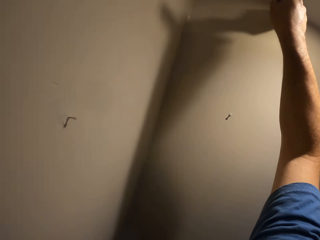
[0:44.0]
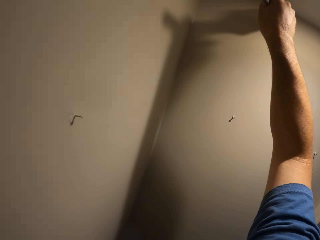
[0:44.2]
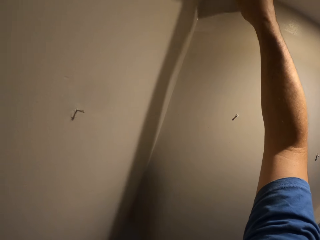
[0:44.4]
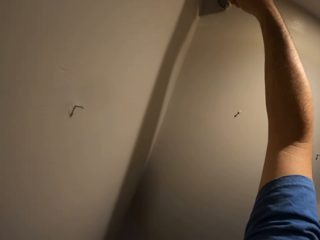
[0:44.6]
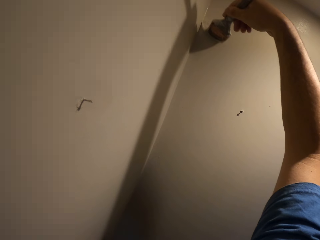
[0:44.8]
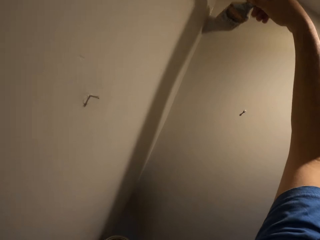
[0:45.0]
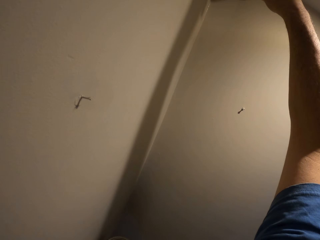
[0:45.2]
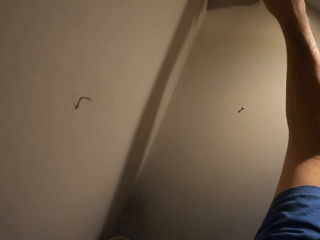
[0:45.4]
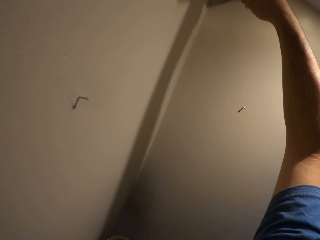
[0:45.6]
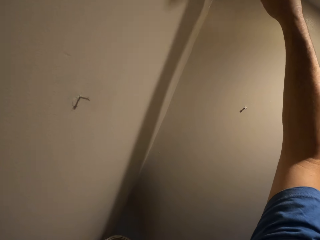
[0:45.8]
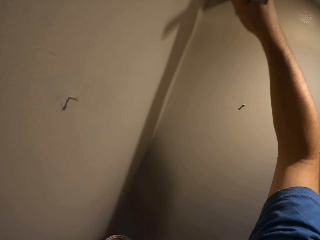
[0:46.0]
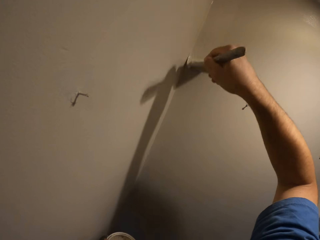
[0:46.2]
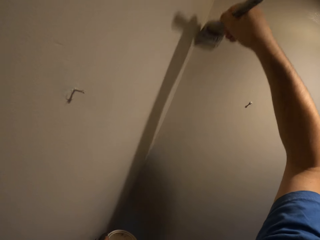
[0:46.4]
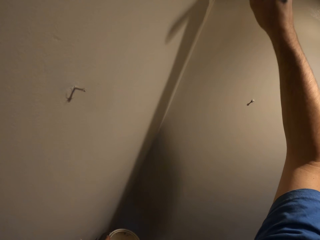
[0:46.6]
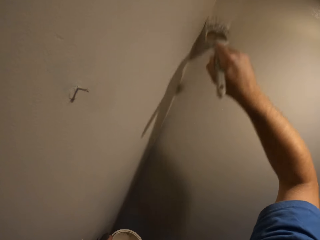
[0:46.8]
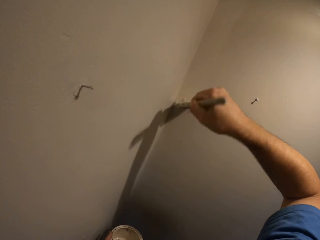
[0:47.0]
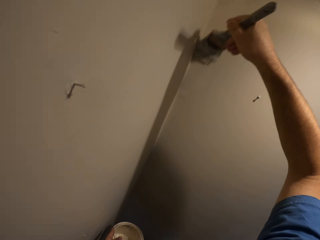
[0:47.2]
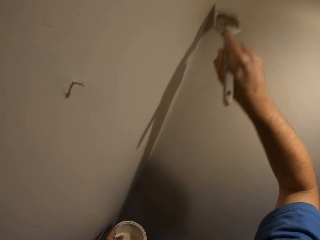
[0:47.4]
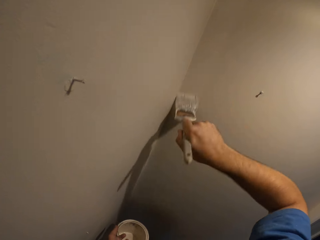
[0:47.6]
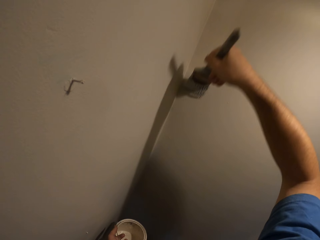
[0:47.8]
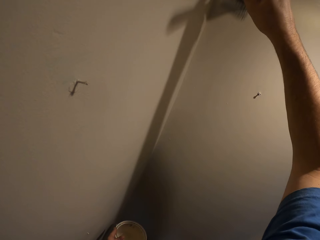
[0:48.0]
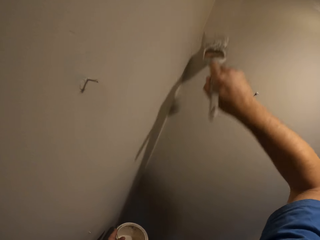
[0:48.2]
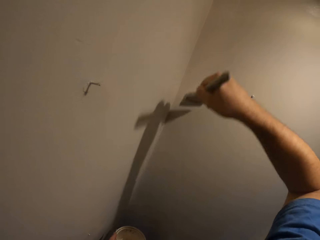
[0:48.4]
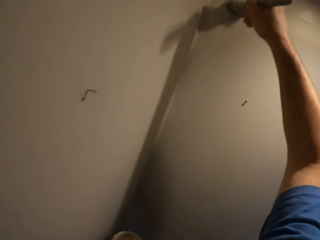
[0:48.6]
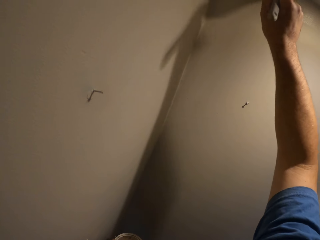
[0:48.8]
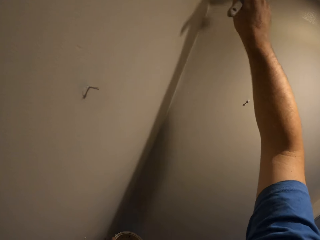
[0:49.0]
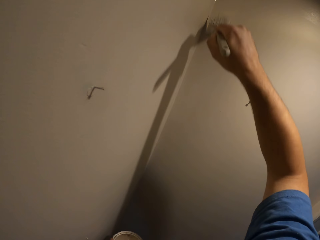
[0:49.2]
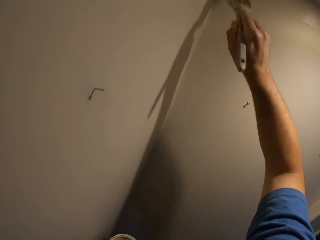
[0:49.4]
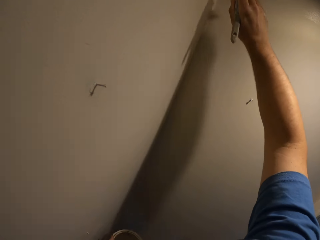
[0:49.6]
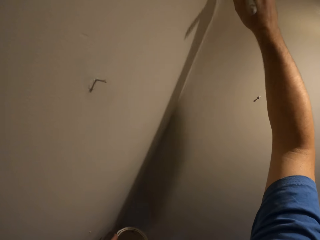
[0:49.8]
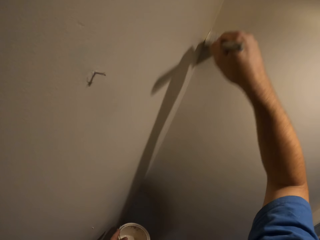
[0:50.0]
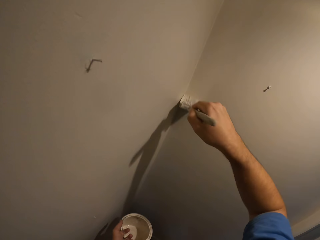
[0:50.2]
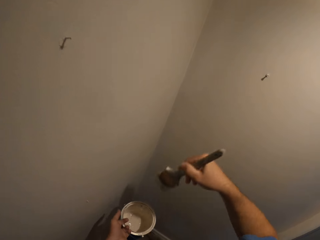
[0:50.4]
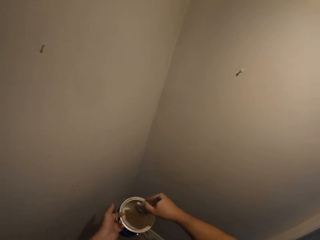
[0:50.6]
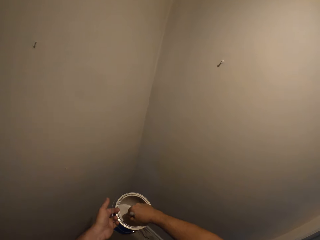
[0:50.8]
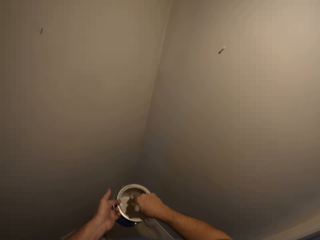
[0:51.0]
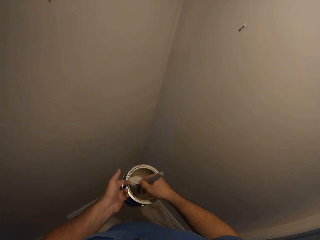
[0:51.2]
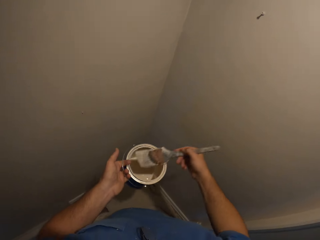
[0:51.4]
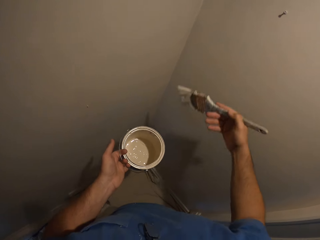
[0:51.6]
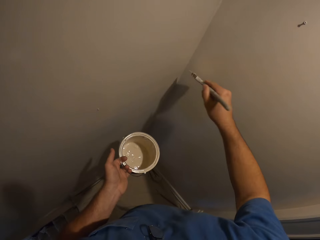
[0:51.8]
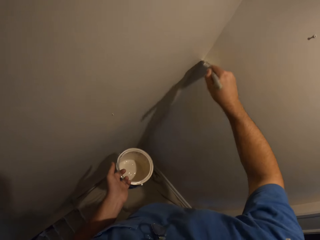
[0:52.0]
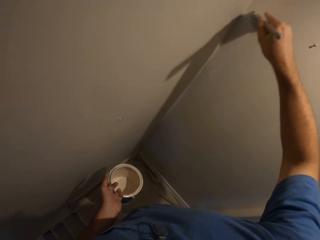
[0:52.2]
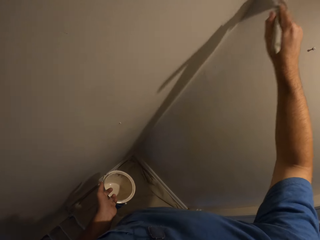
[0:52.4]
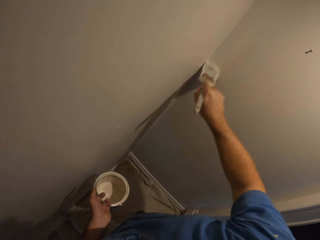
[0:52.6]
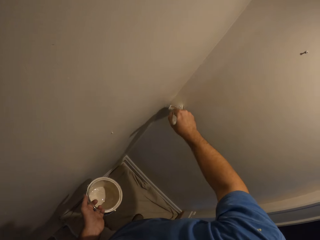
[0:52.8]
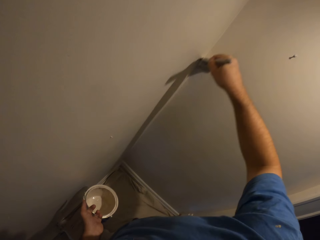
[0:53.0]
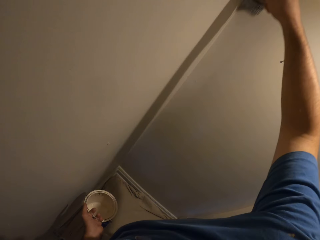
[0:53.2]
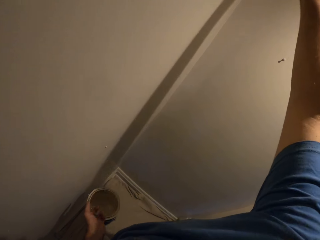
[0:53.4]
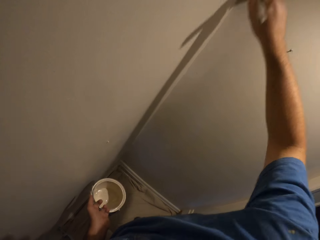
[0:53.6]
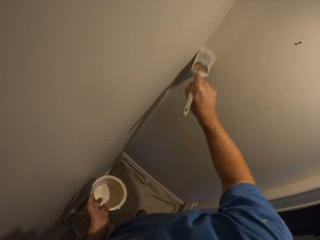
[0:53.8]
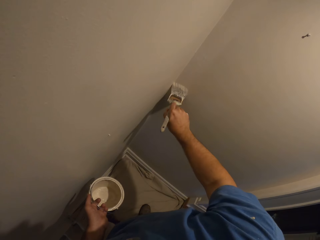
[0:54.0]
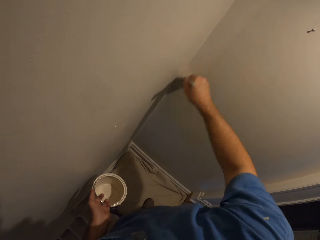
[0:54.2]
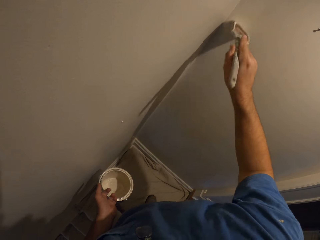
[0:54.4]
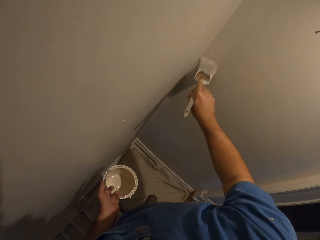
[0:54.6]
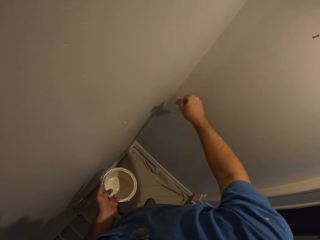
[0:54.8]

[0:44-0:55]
The camera wearer takes some paint from the paint can with the paint brush. They paint the wall with the paint brush.

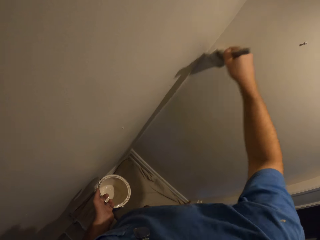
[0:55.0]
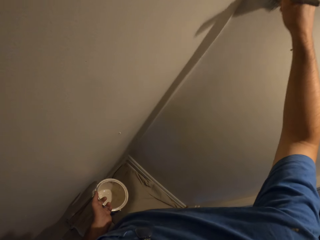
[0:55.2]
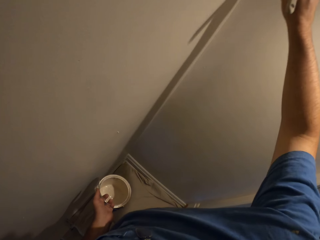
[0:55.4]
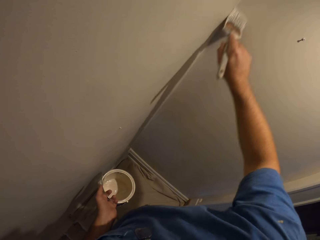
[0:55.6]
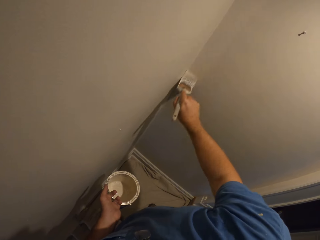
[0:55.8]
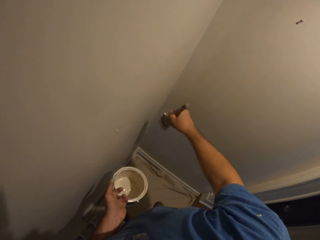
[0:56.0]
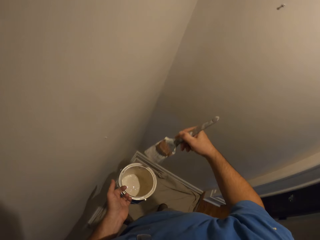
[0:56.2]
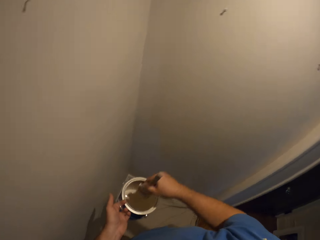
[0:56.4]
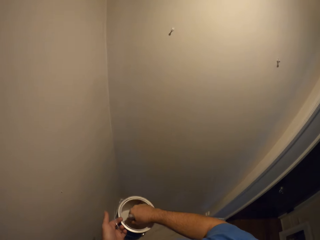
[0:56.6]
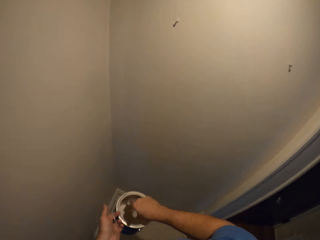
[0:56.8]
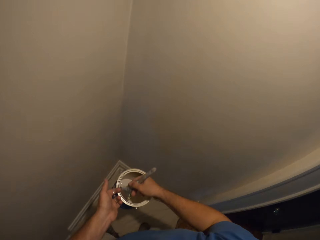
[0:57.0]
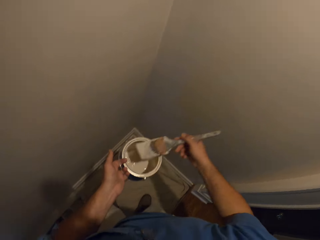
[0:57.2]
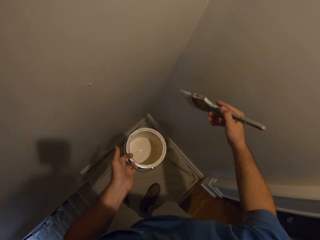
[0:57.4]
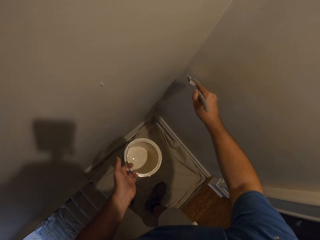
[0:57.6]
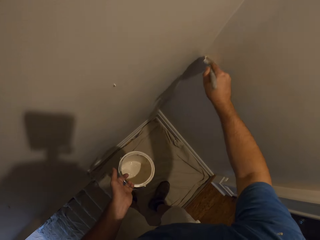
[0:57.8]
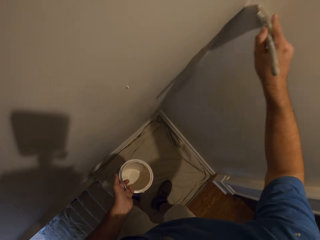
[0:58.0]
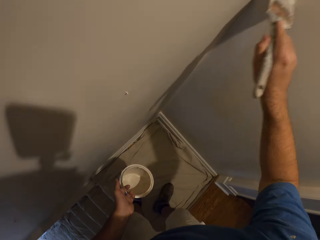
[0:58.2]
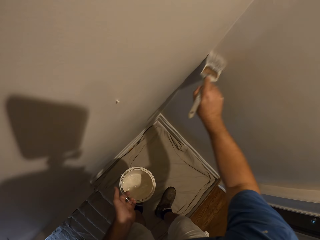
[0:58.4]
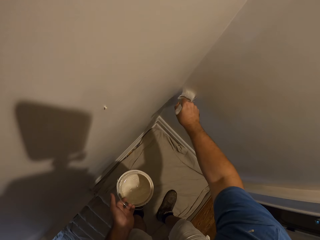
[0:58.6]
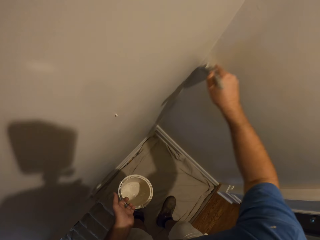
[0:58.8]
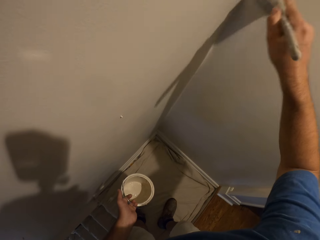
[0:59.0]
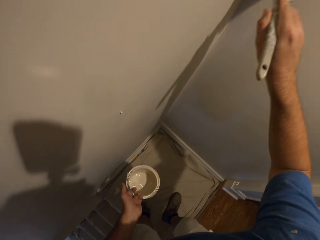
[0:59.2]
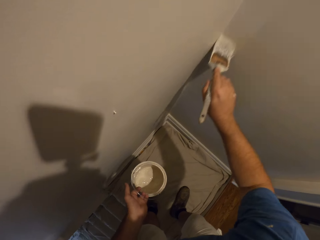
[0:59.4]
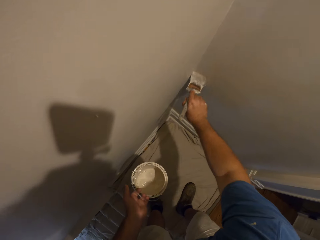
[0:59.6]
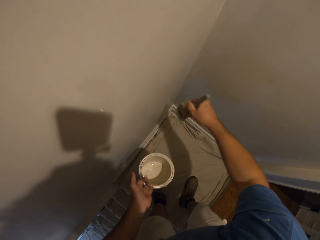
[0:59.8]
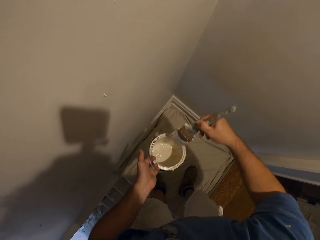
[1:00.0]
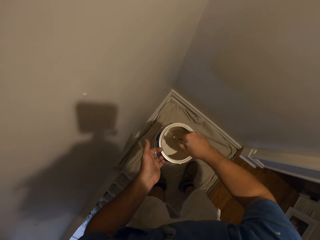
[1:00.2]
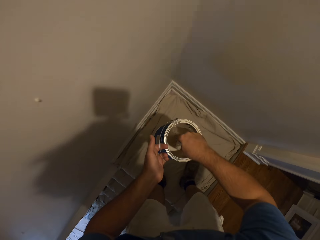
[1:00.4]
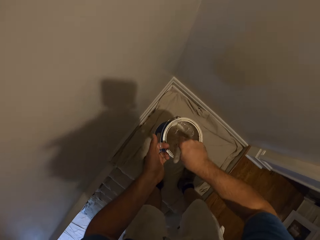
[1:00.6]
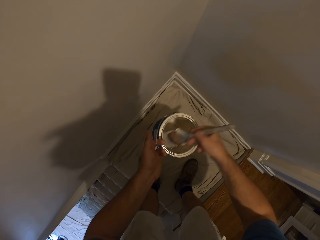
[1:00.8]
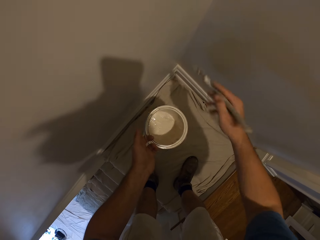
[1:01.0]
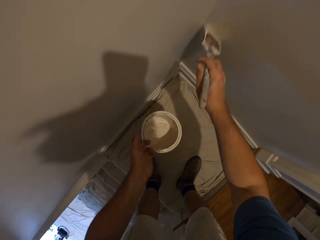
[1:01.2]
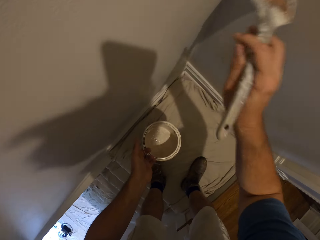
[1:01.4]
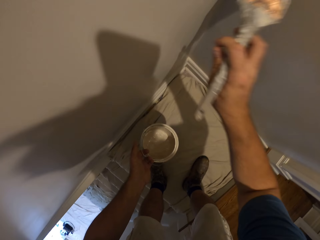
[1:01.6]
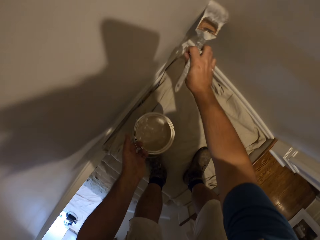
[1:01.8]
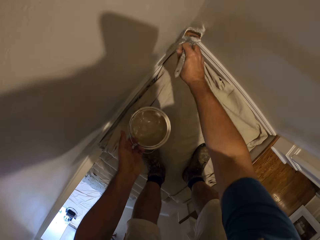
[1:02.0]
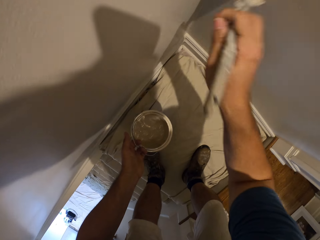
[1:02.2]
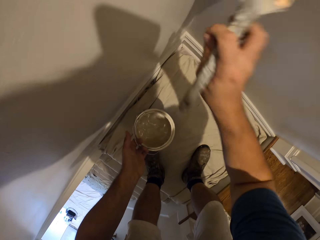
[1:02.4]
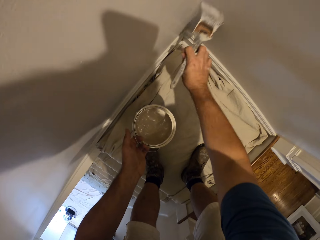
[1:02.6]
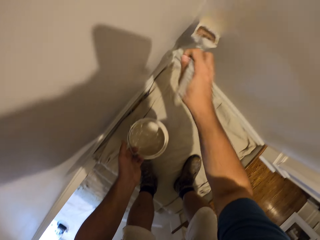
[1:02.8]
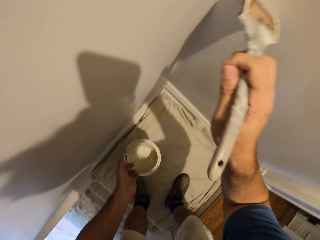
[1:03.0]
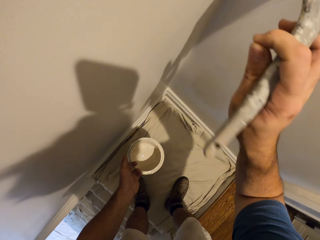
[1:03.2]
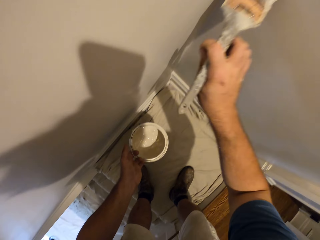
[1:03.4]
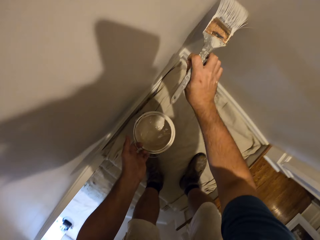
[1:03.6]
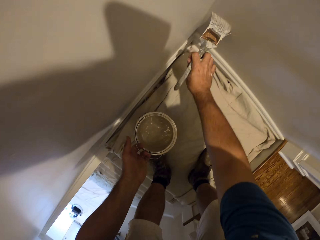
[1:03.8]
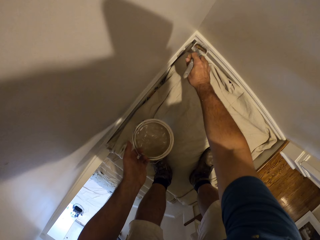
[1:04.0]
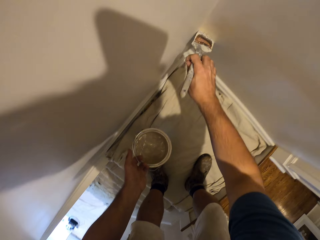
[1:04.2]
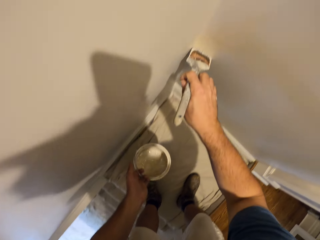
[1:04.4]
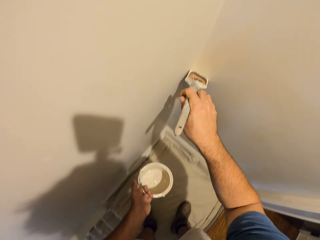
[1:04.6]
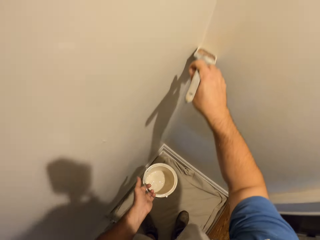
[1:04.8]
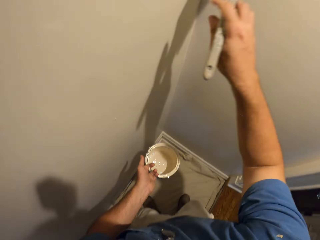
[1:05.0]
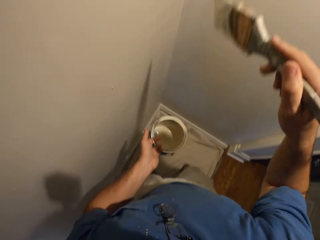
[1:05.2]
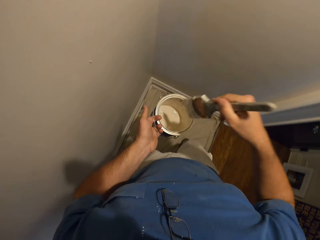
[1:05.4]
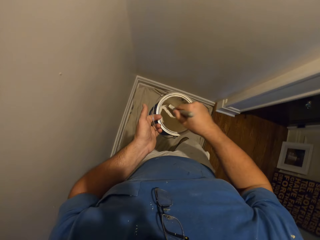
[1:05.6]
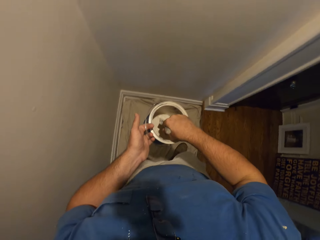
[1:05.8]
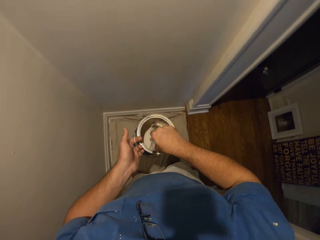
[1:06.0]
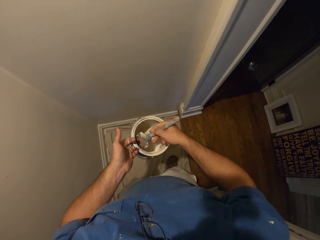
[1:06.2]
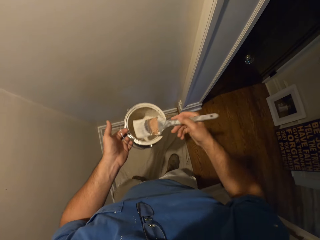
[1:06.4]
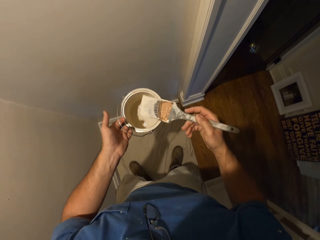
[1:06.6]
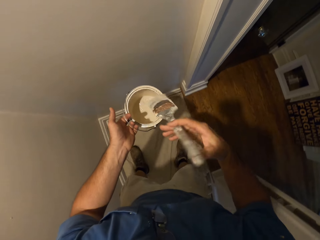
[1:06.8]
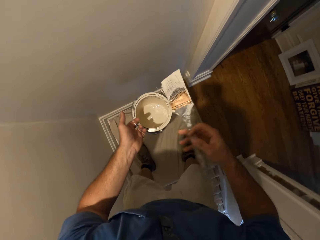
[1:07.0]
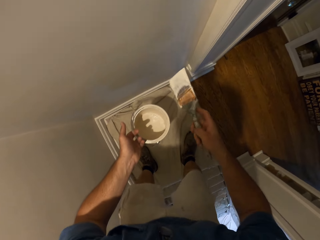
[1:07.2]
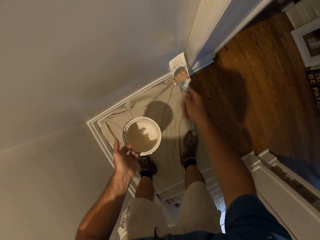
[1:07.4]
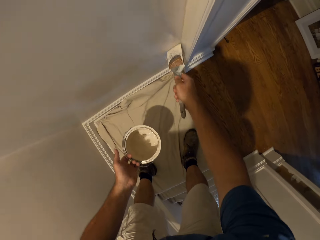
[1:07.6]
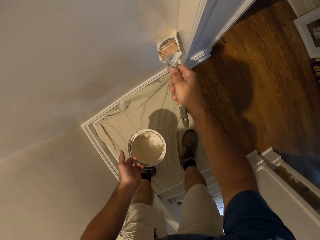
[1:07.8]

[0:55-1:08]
The camera wearer takes some paint from the paint can with the paint brush. They paint the wall with the paint brush. They take some paint from the paint can with the paint brush. They paint the wall with the paint brush. They take some paint from the paint can with the paint brush. They coat the wall with paint.
